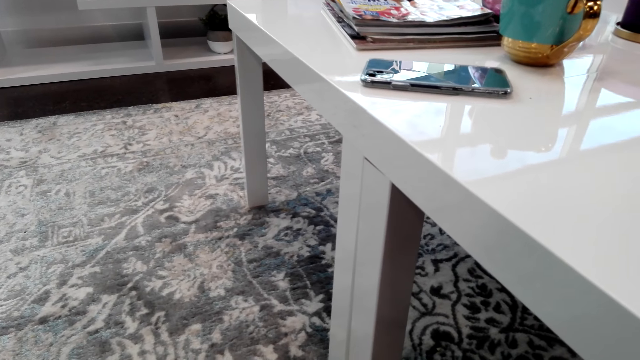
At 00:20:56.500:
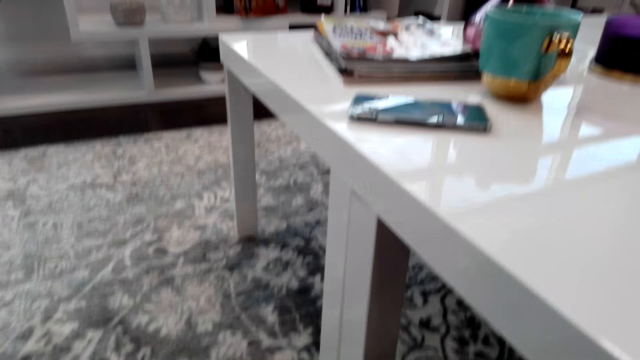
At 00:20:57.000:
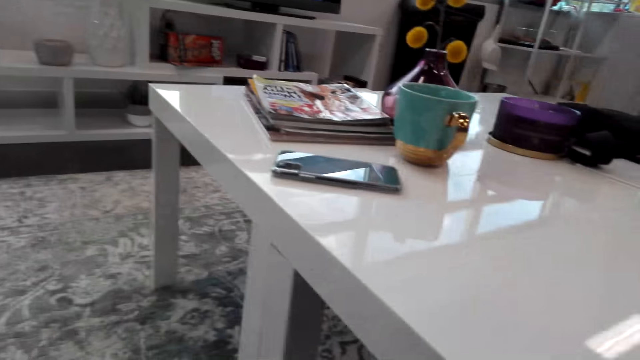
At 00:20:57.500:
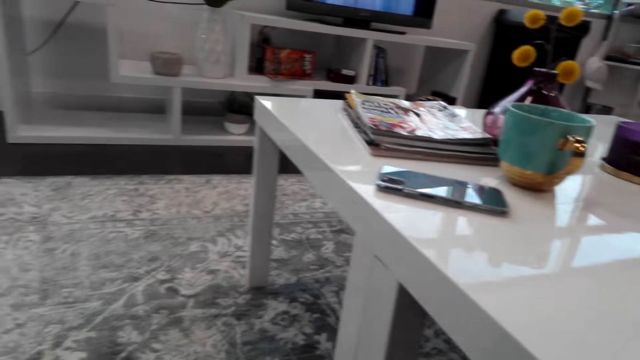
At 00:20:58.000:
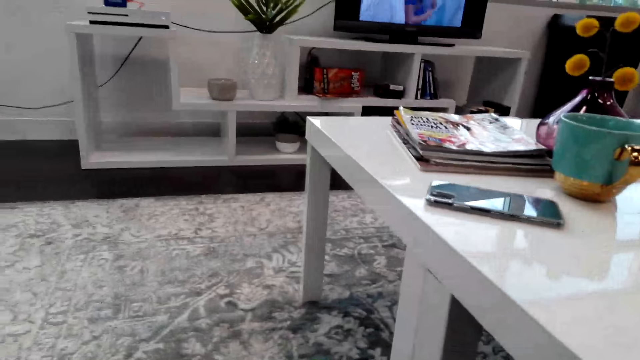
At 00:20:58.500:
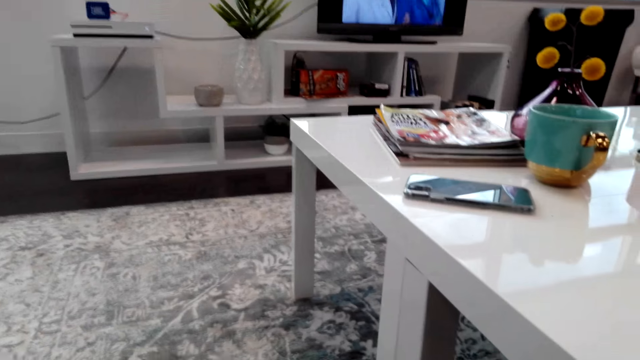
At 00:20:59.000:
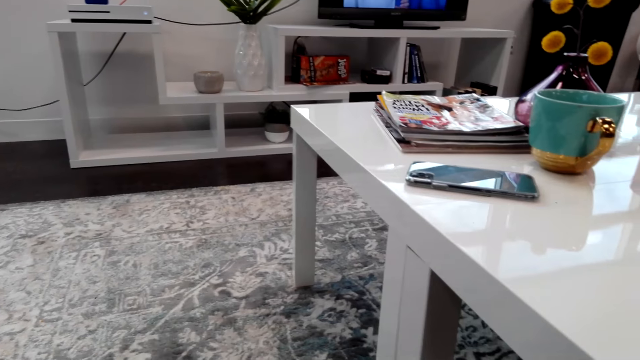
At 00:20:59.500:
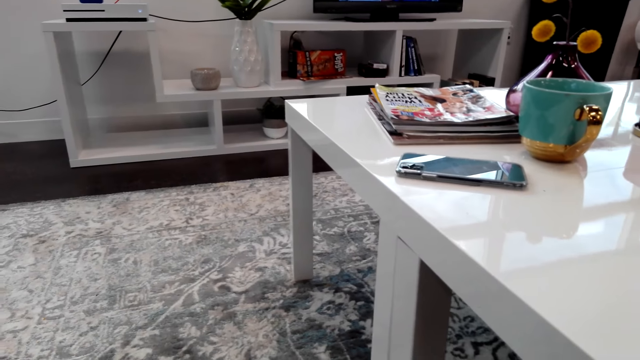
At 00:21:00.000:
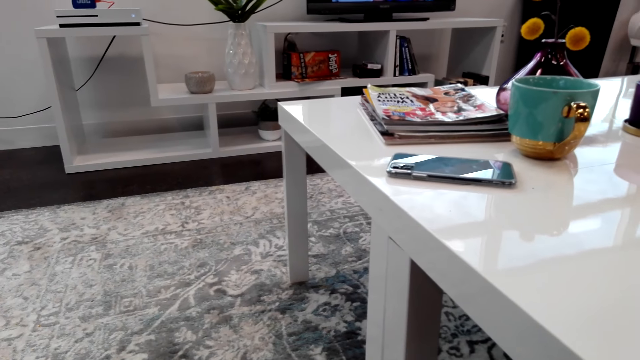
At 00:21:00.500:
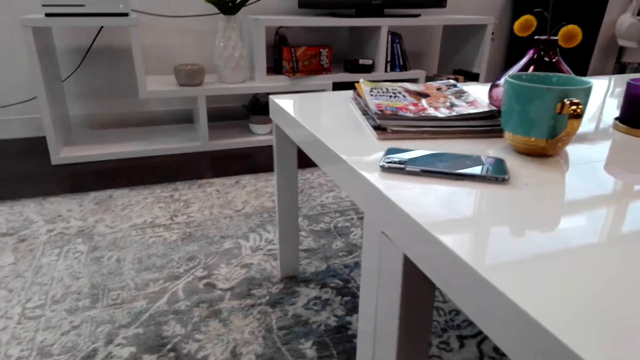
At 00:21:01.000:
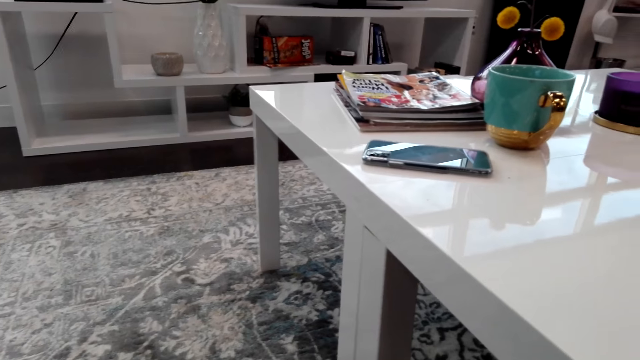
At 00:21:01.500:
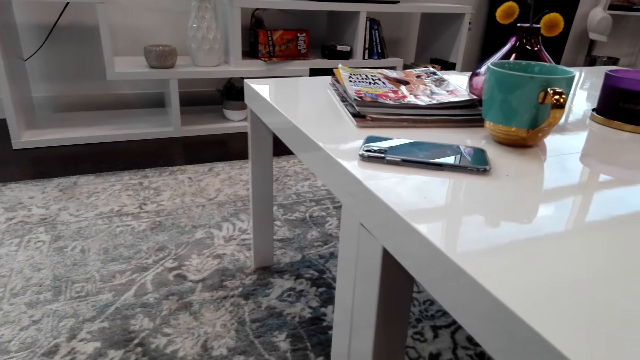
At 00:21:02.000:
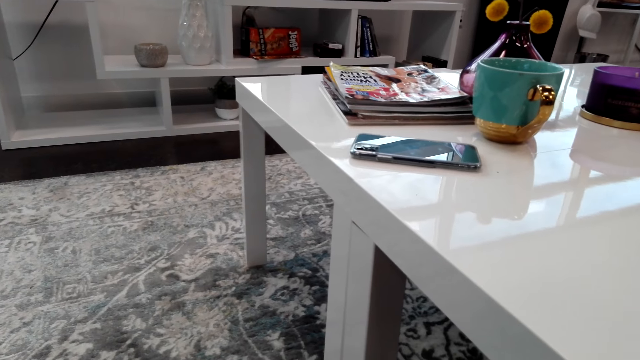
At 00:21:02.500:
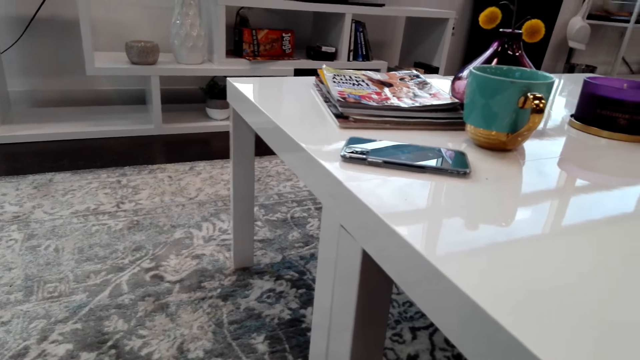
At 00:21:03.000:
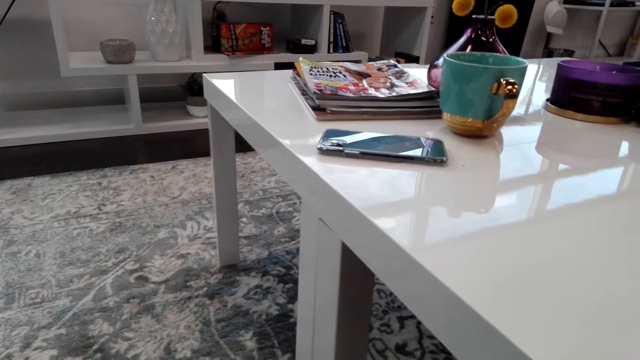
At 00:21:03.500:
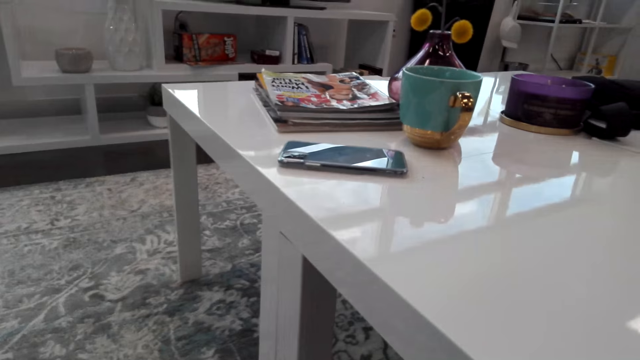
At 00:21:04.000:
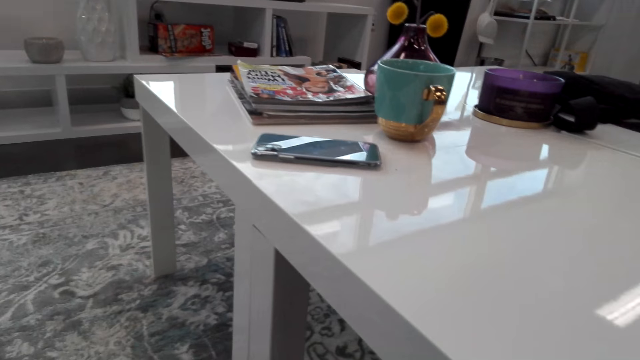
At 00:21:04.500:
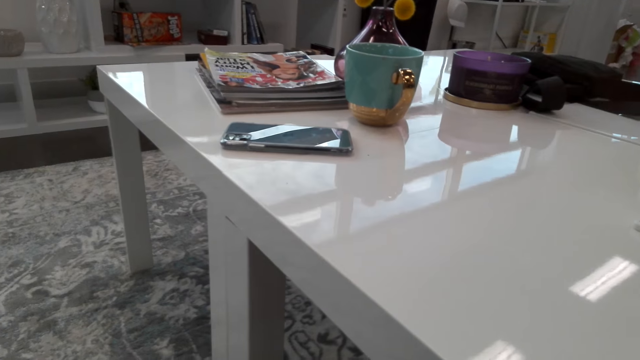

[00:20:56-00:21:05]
The camera wearer talks to a person. The person talks to the camera wearer in the house.

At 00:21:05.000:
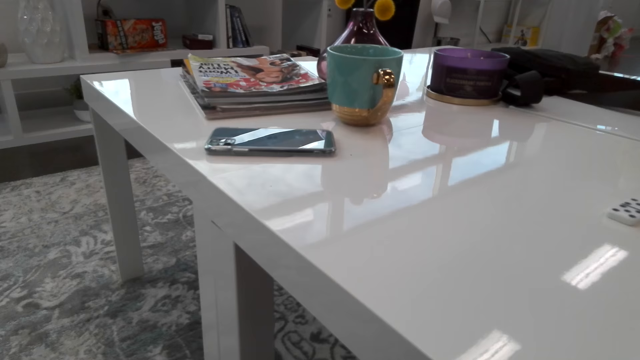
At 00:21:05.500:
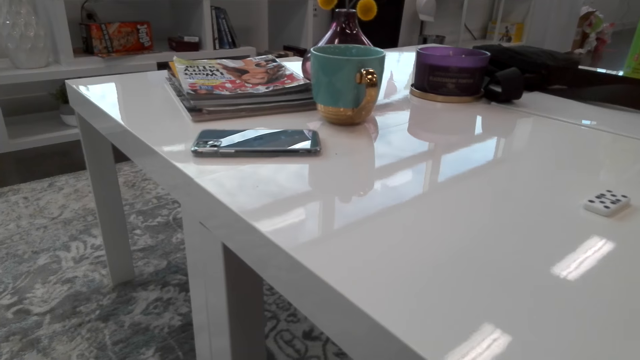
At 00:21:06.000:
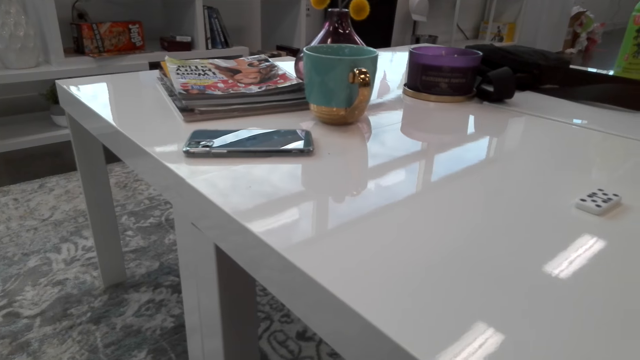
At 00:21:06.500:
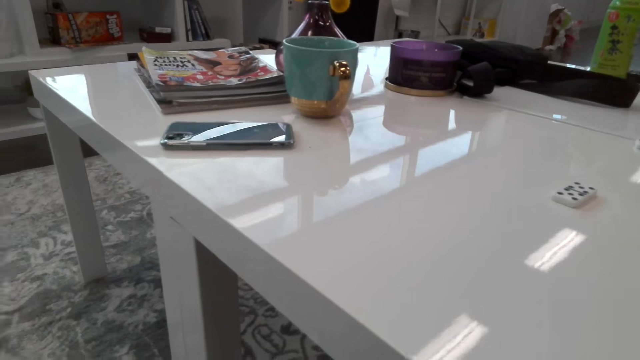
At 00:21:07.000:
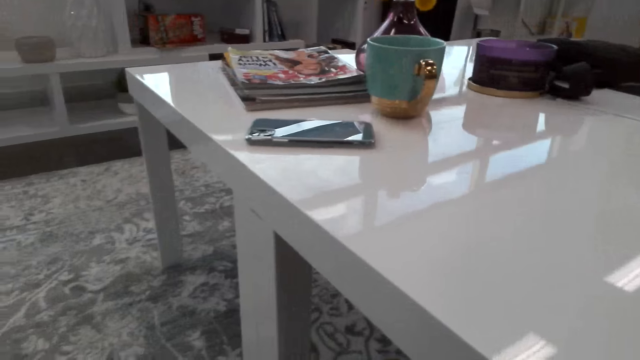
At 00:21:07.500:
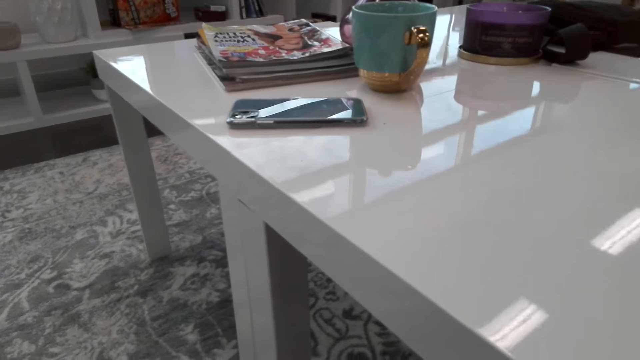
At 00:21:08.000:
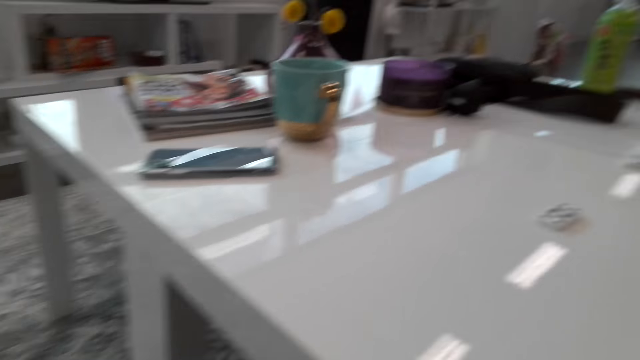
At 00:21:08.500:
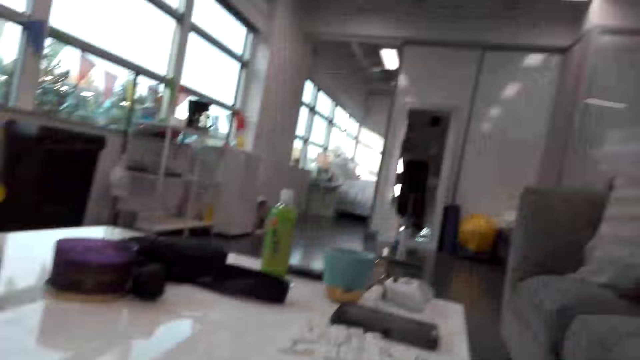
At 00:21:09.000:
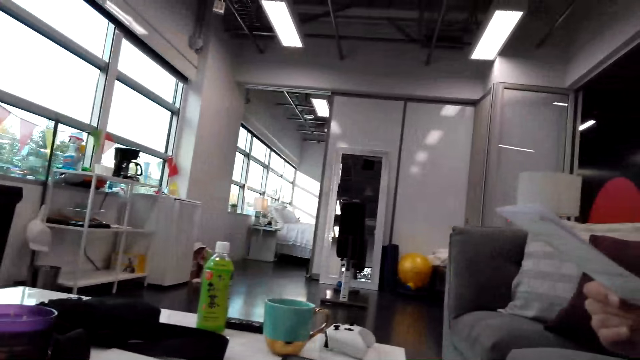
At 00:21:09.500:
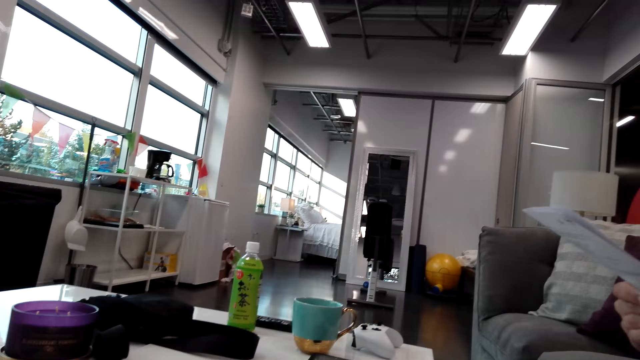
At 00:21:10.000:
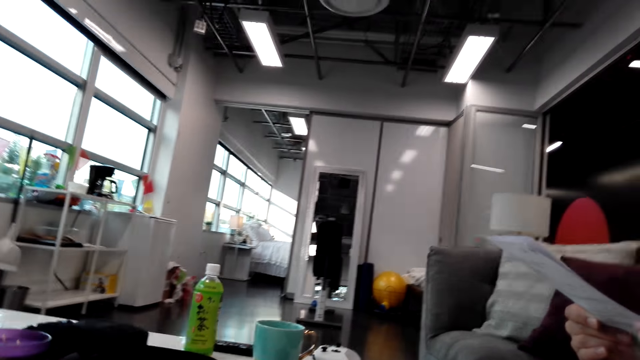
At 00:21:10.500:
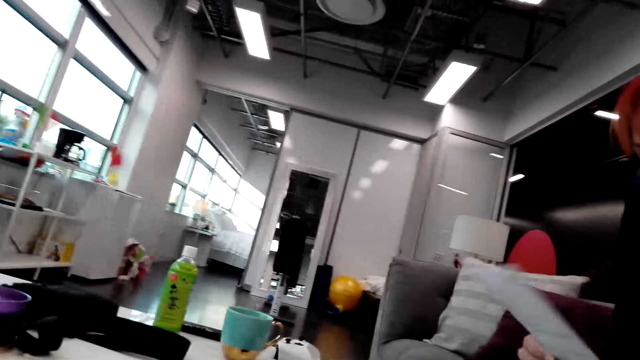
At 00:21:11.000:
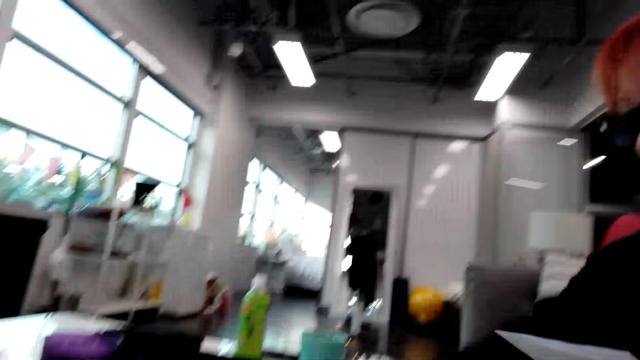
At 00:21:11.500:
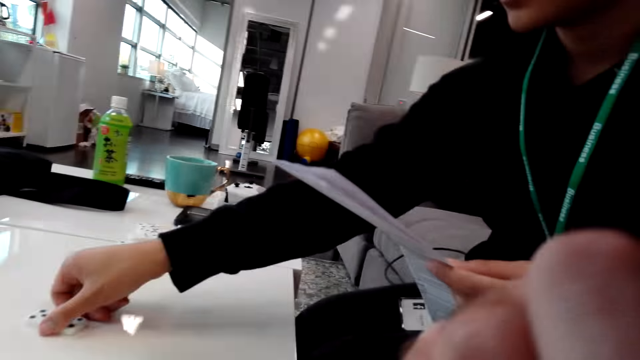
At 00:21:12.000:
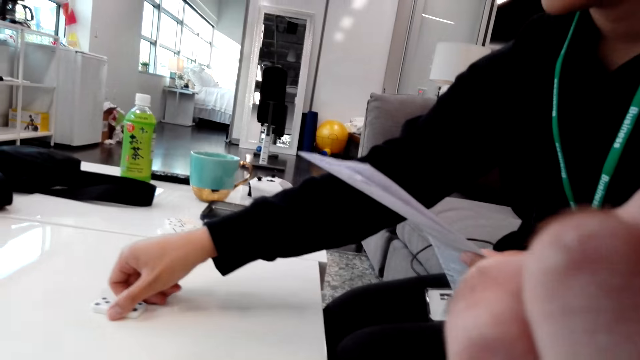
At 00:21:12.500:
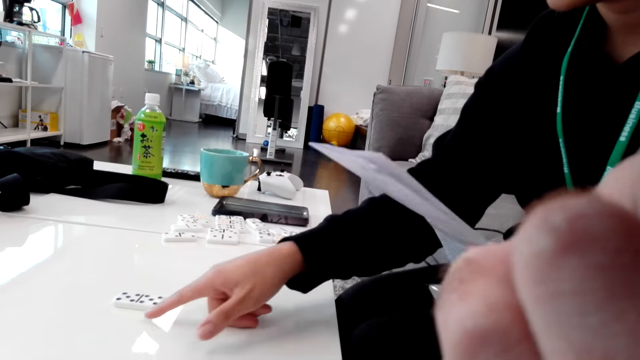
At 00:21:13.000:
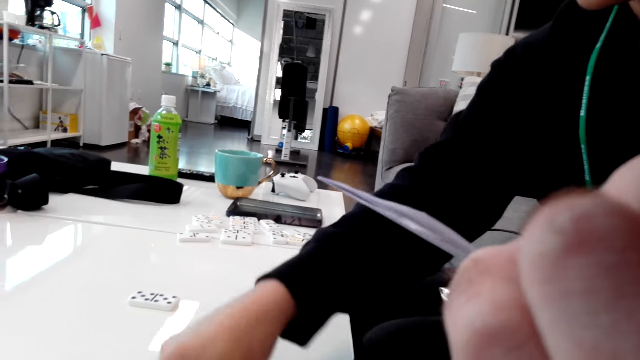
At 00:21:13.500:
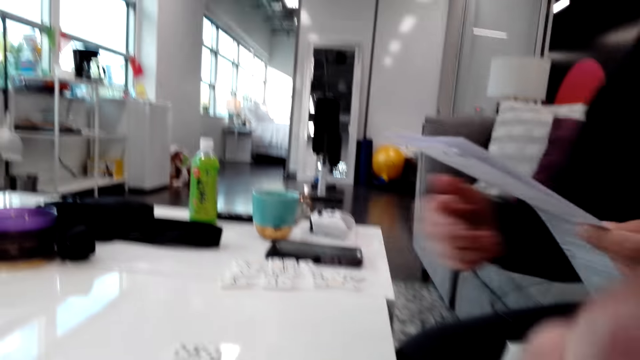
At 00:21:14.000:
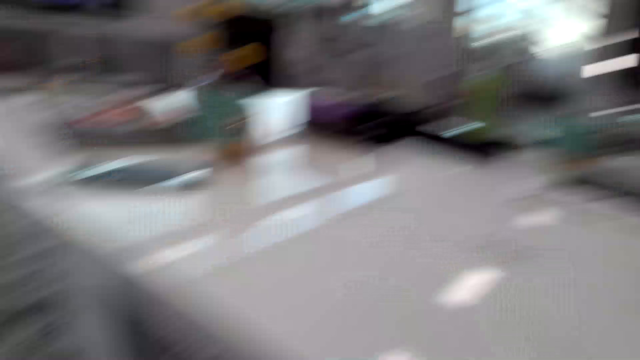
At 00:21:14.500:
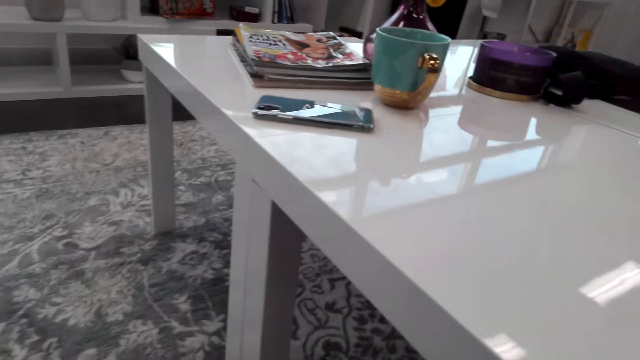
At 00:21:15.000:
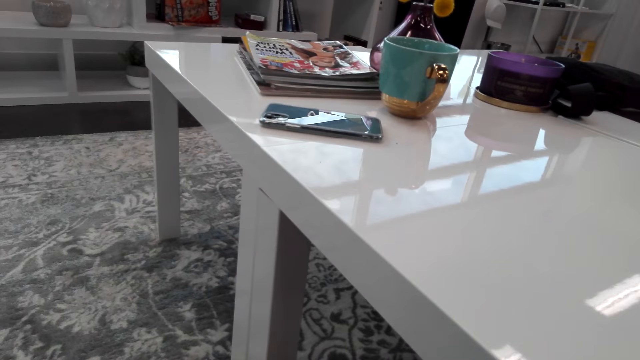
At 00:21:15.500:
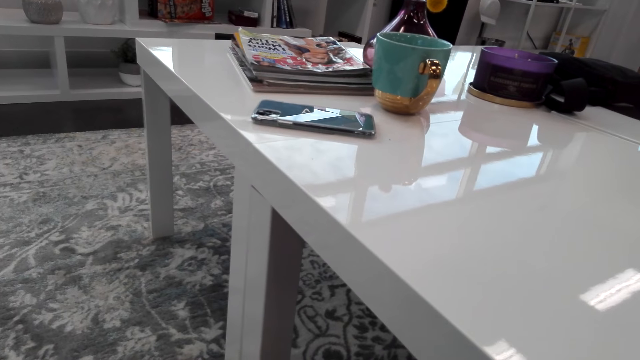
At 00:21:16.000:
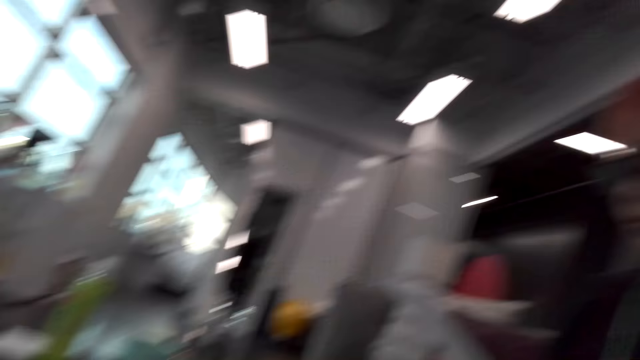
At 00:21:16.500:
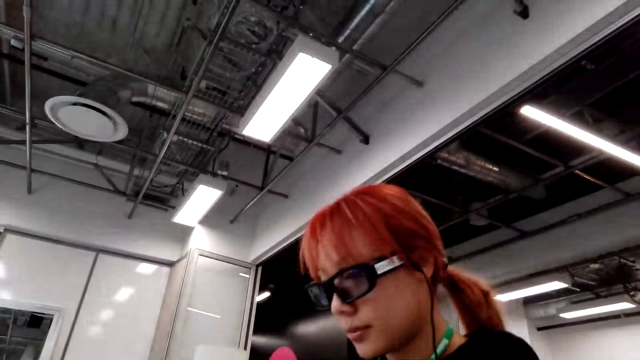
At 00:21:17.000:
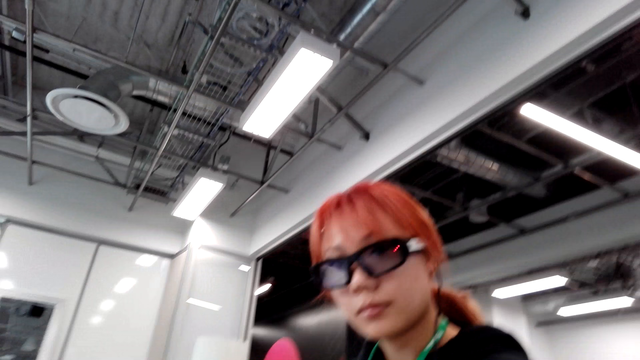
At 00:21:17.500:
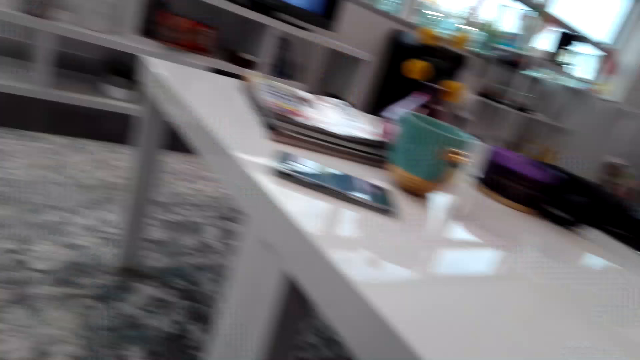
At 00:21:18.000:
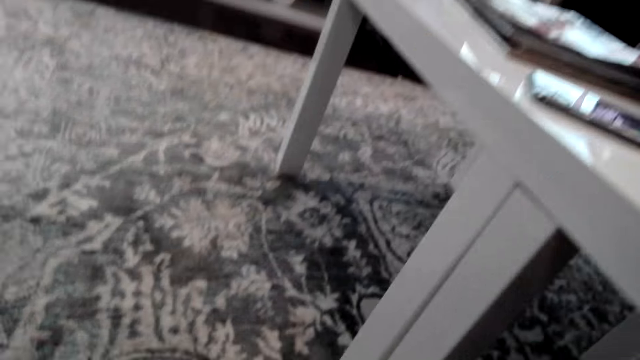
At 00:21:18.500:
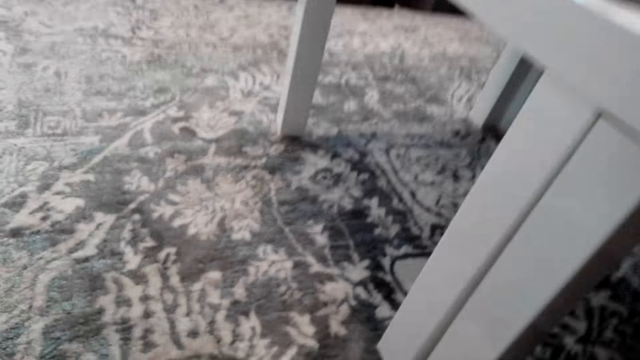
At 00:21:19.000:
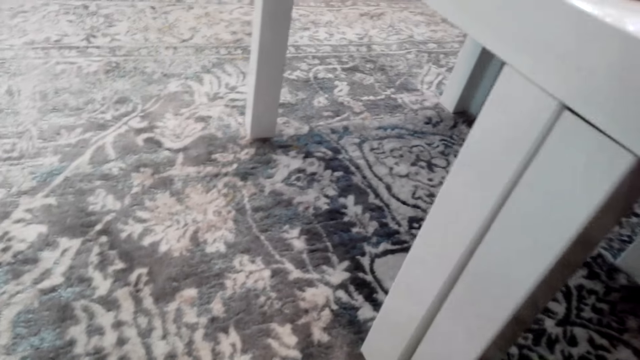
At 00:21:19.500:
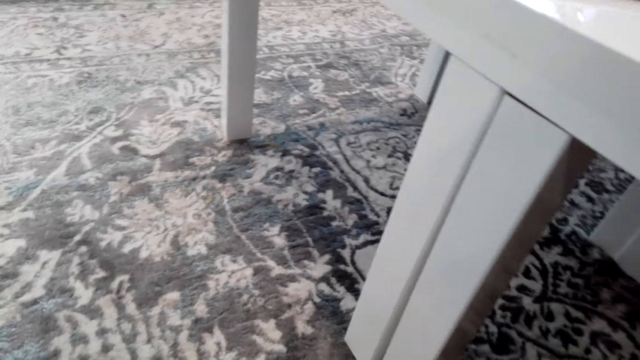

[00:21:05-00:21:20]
The camera wearer talks to a person. A woman looks at the paper. The woman plays the game on the table and touches the domino. The woman talks to the camera wearer and slides the finger on the table. The person talks. The camera wearer looks around. The person talks to the camera wearer. The camera wearer looks around, talks to the person, looks around, and talks.
